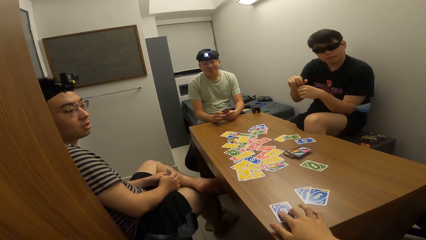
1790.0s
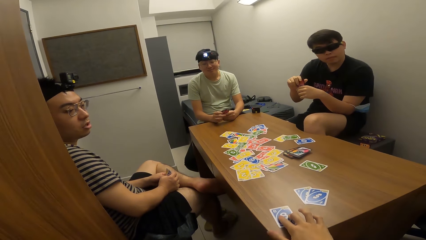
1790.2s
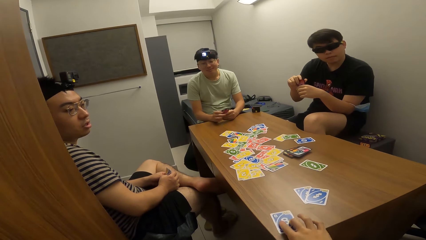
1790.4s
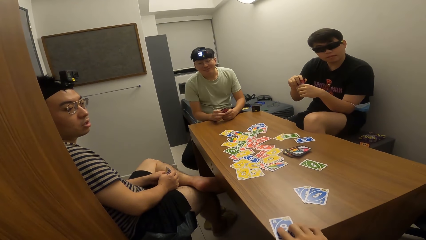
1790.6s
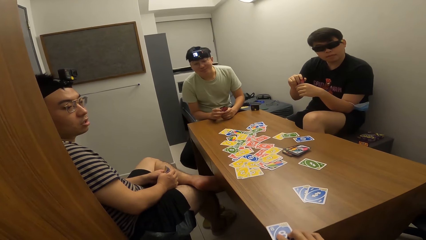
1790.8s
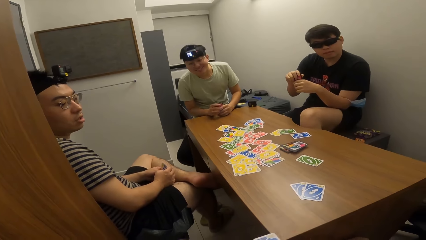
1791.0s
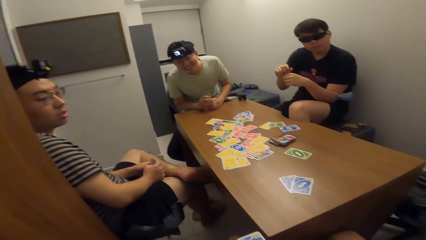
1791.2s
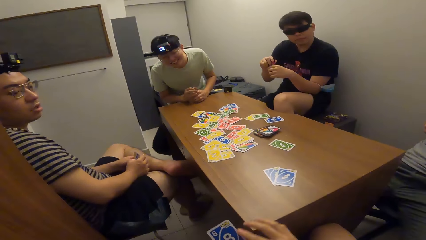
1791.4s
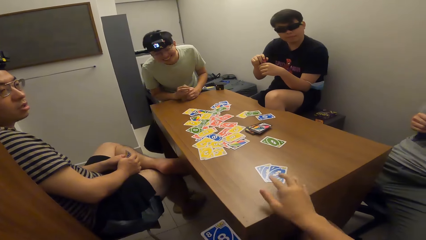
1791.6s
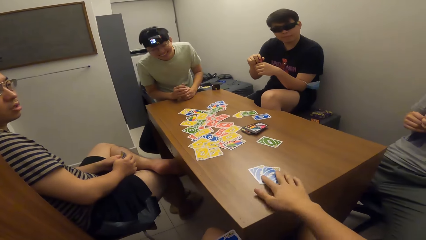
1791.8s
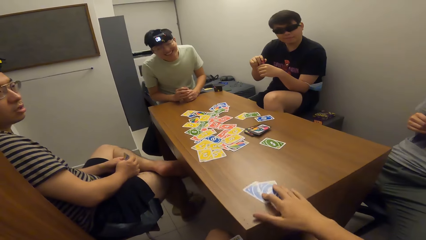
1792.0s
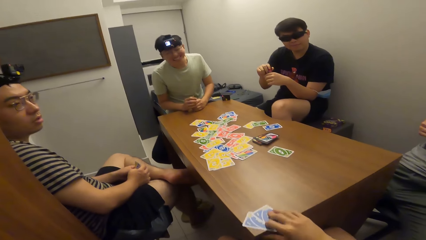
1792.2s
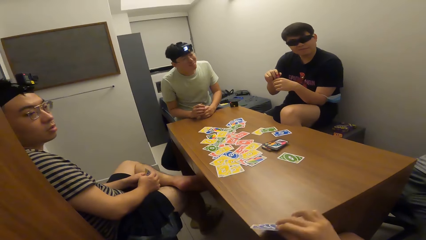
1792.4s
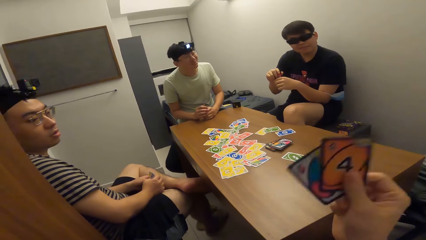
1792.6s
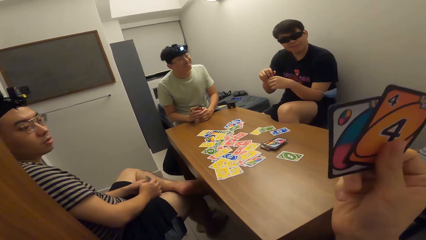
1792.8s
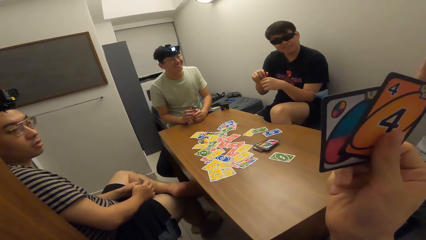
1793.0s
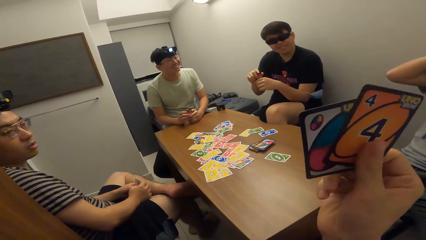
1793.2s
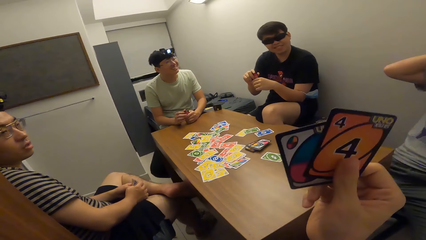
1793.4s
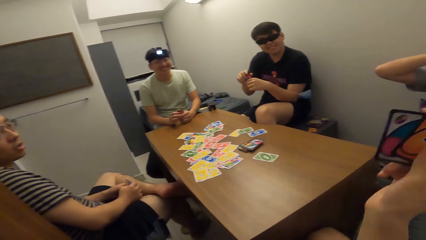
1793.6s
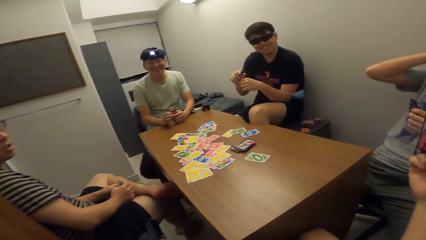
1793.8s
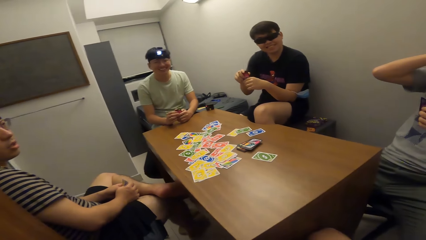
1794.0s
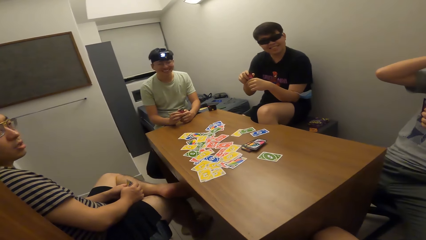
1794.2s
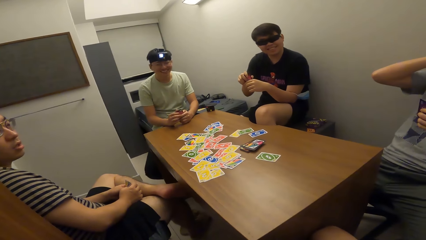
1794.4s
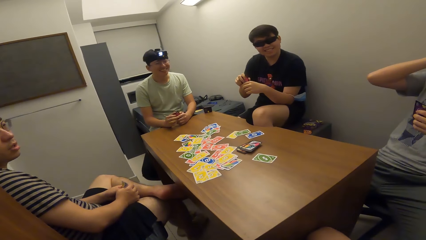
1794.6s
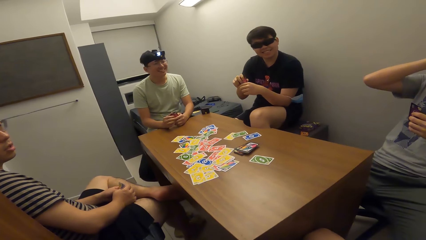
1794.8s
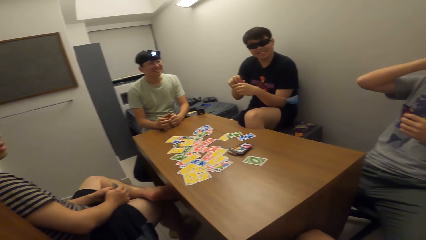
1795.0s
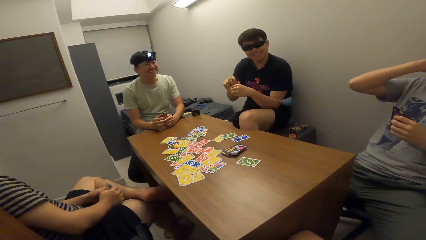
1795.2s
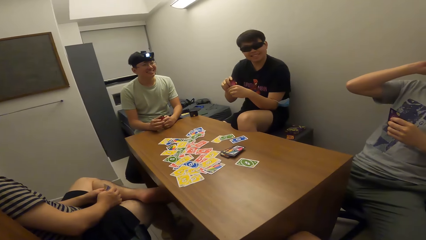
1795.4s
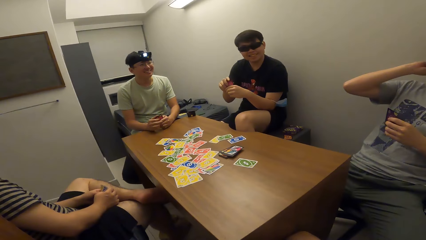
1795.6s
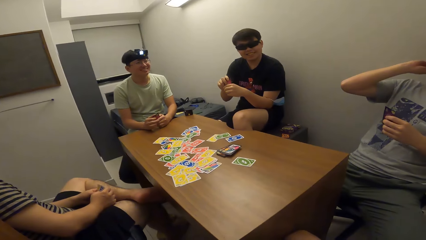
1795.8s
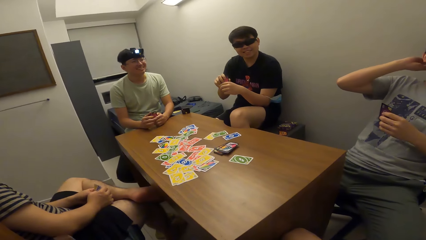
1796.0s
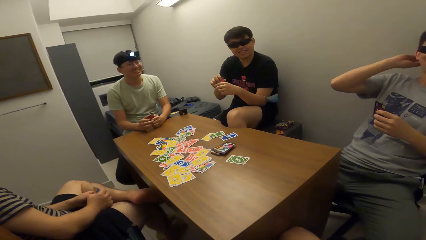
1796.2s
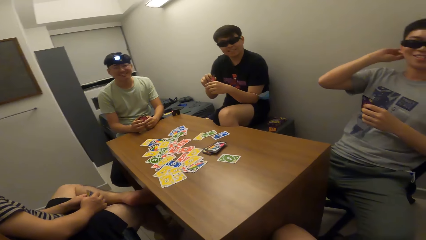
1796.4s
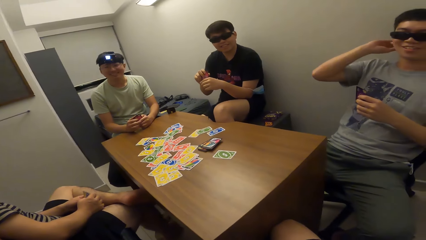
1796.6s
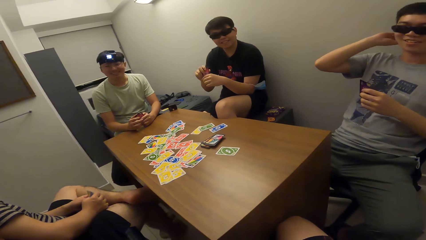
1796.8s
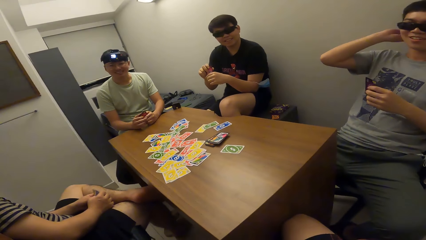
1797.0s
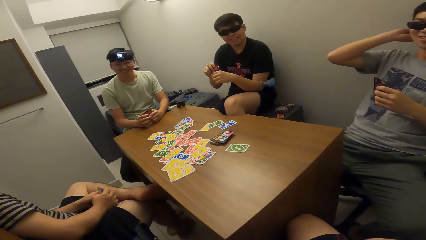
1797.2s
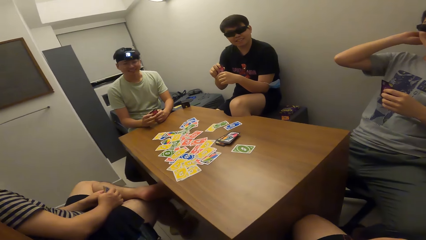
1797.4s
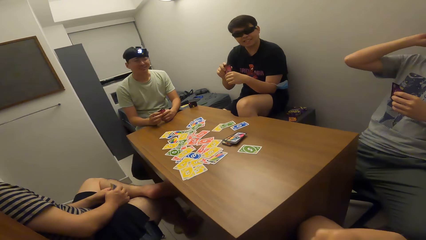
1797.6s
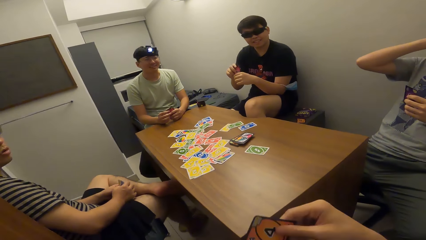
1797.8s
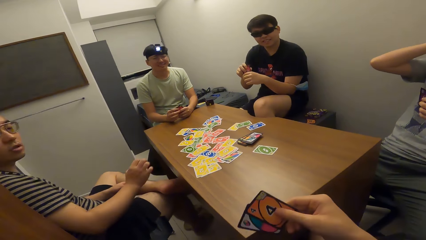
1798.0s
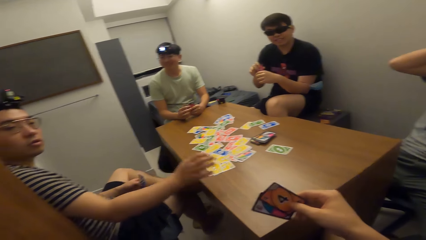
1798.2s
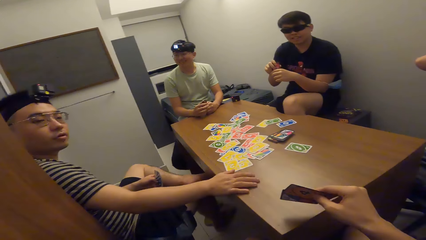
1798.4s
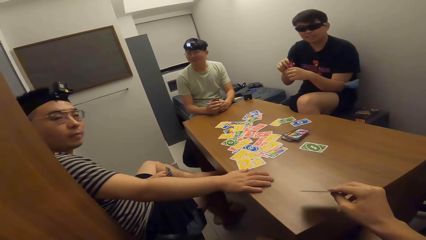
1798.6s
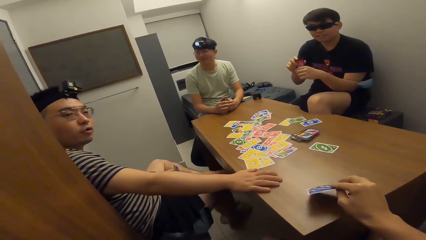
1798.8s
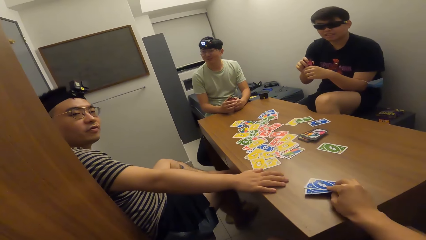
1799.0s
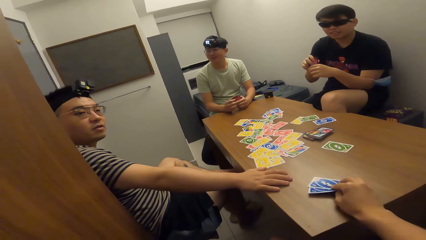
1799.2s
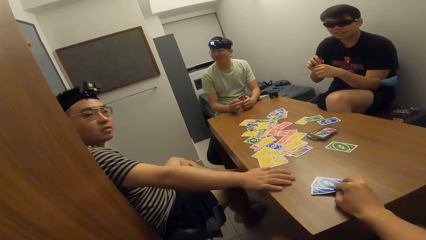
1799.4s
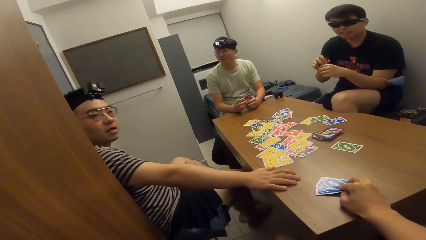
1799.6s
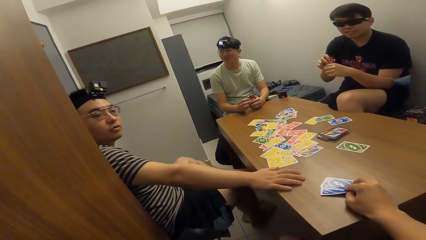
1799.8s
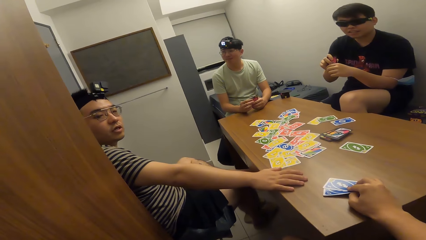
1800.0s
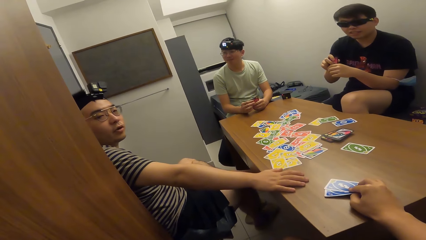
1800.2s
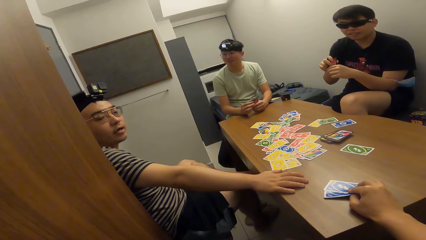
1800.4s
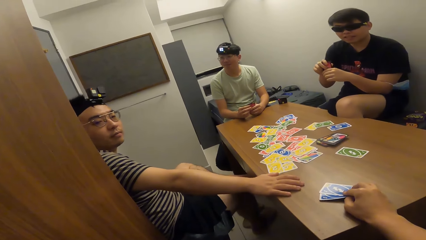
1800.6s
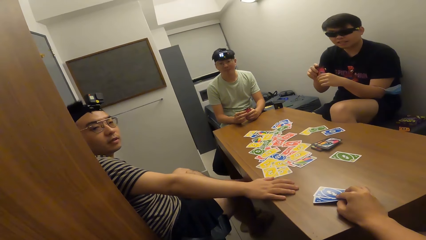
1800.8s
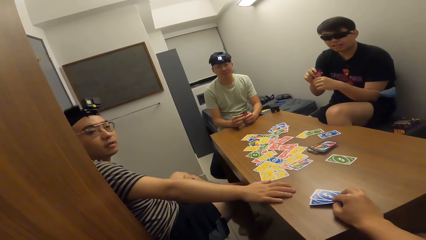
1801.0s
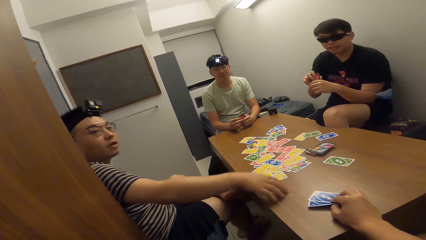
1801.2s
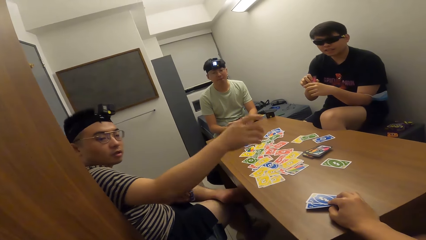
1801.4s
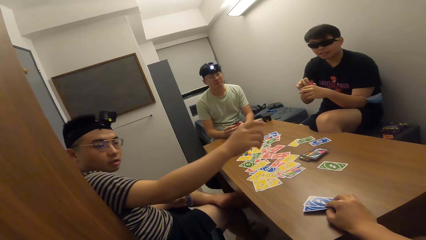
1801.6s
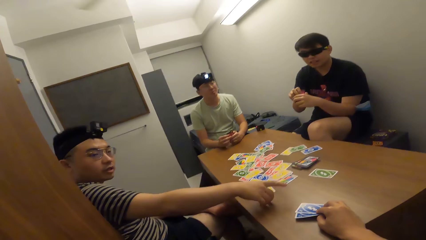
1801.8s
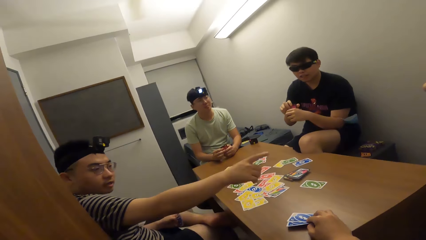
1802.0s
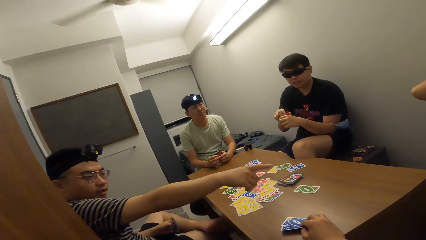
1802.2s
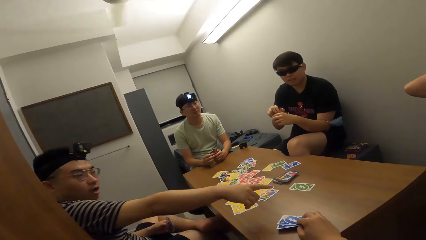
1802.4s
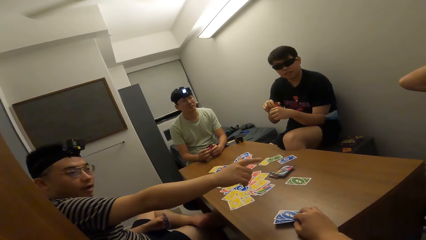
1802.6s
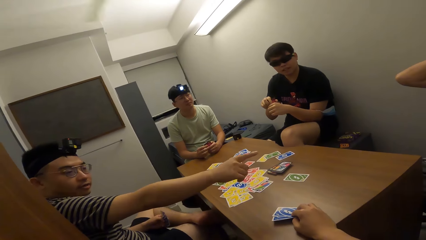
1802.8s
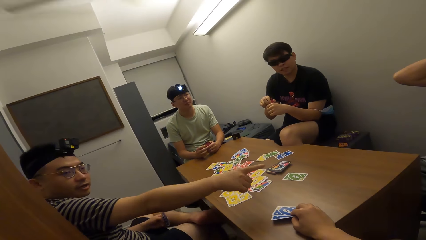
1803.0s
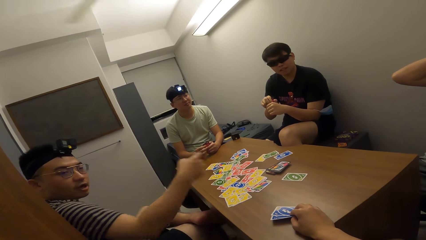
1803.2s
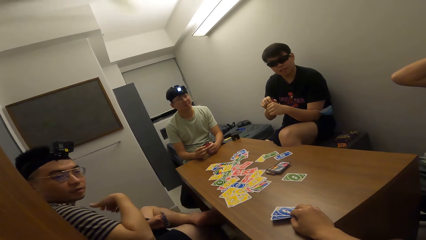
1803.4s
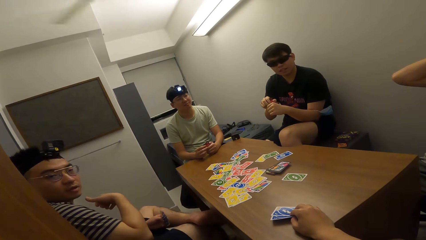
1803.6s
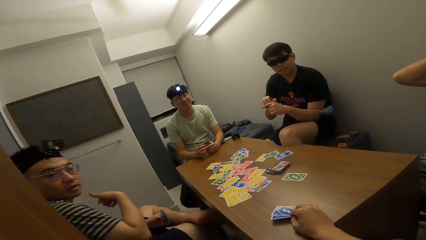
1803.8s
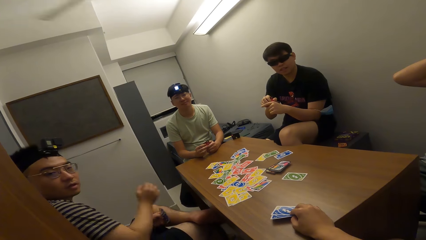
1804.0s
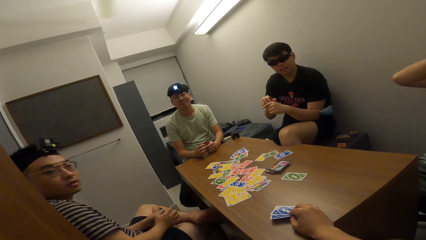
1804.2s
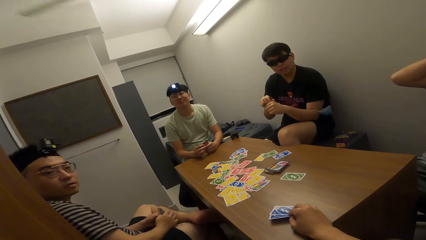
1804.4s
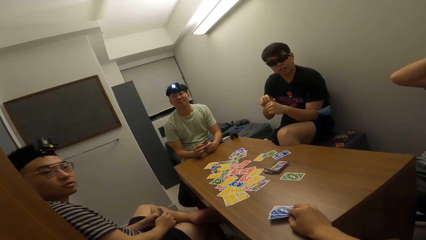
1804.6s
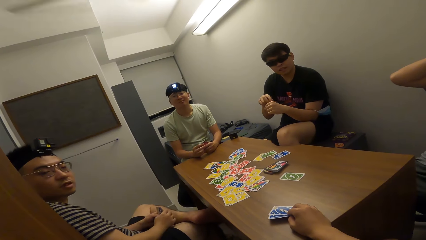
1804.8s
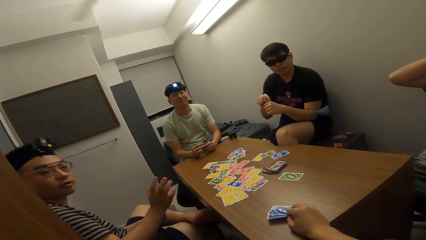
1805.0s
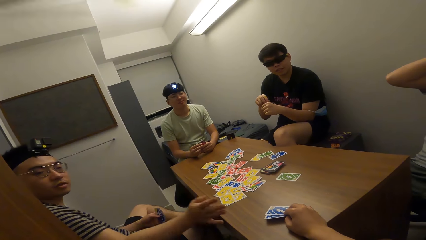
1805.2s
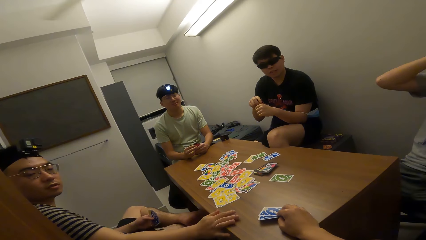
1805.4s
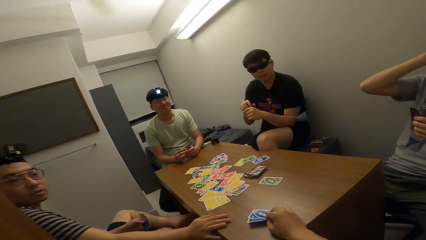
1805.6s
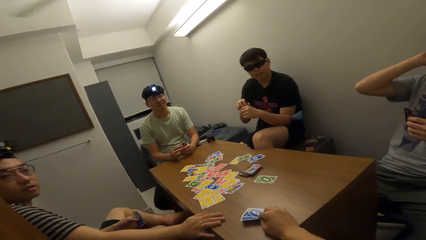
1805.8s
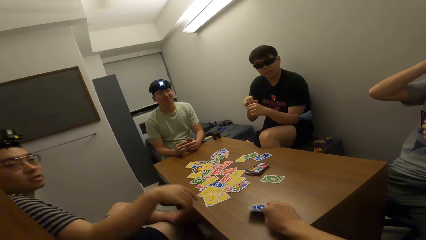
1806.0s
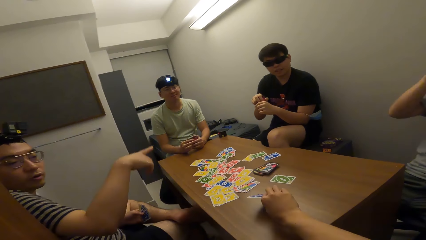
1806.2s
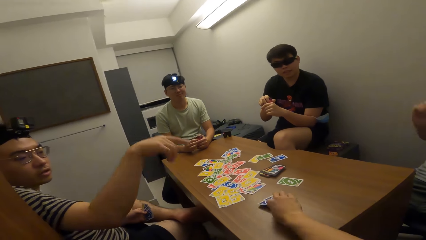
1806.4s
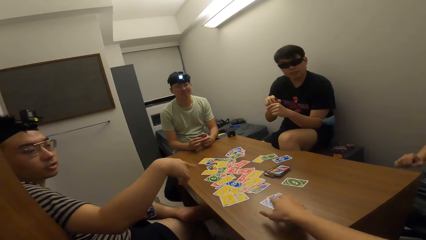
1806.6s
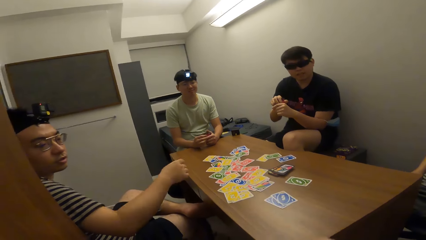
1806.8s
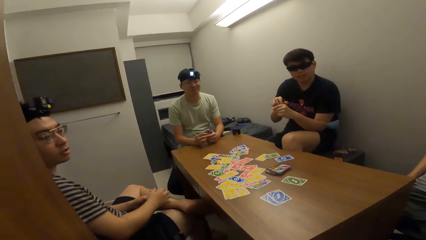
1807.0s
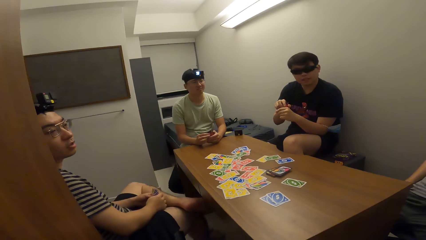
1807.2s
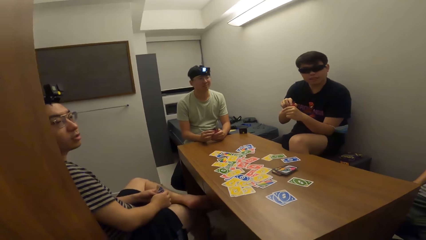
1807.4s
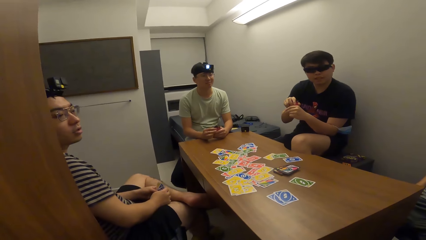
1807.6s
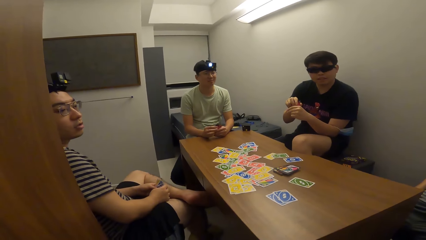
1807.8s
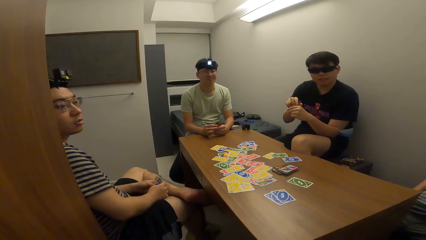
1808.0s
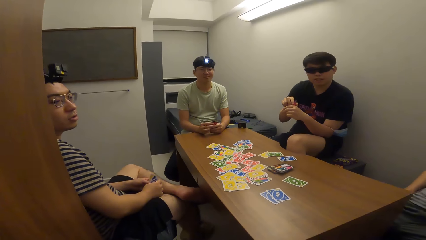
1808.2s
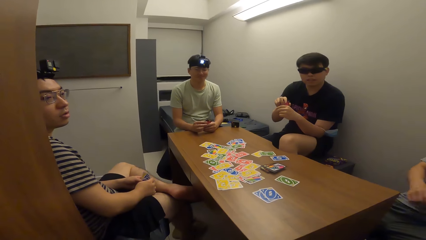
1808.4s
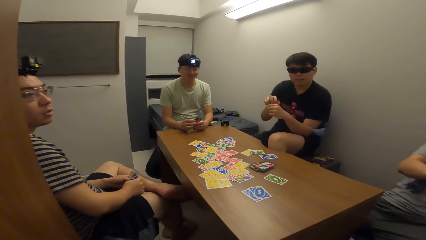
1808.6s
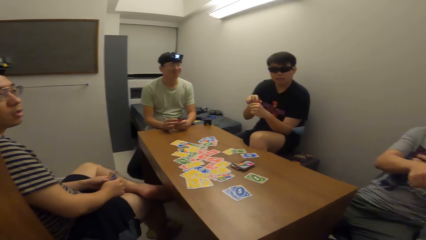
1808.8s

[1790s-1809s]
The camera wearer picks the playing card from the table with his right hand. He picks the playing cards from the table with his right hand. He drops the playing cards on the table with his right hand.
